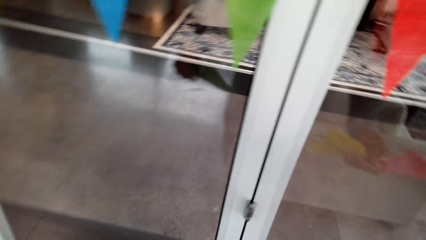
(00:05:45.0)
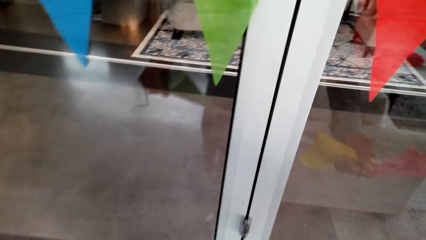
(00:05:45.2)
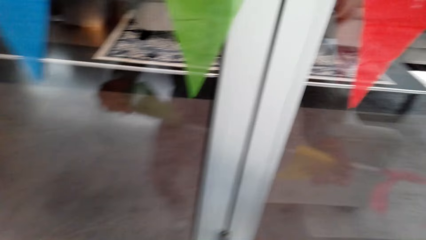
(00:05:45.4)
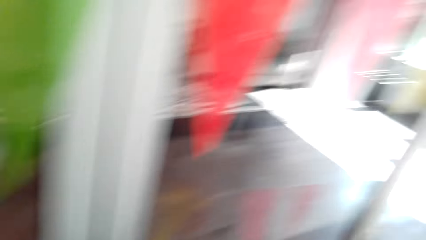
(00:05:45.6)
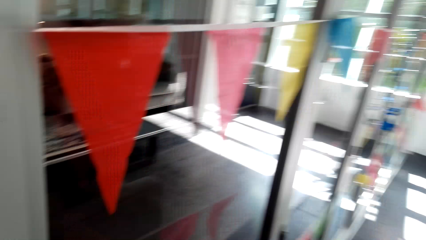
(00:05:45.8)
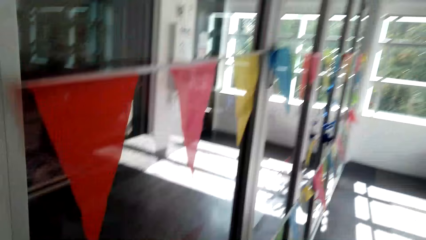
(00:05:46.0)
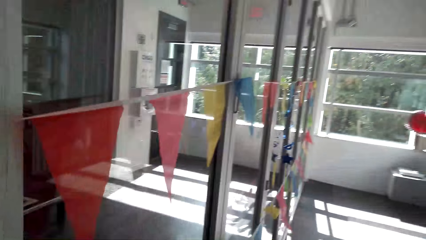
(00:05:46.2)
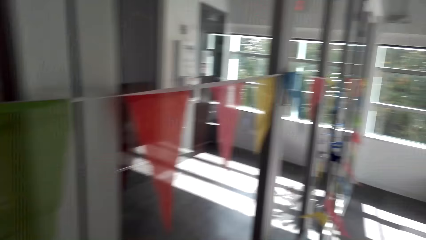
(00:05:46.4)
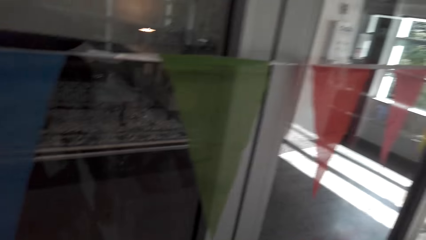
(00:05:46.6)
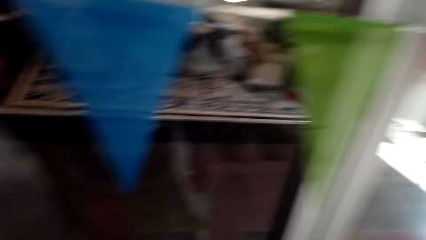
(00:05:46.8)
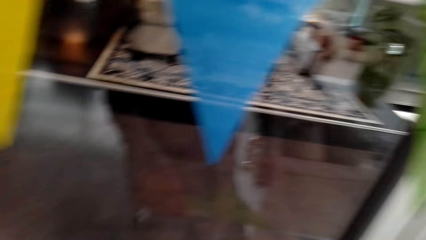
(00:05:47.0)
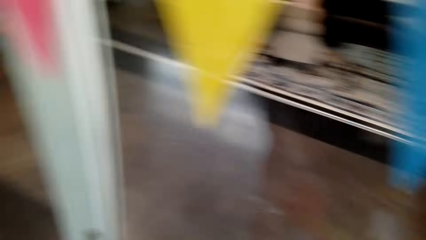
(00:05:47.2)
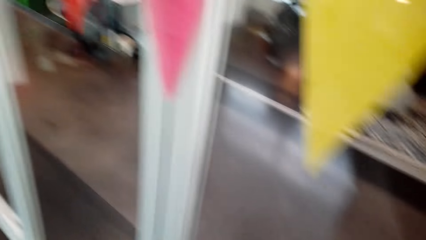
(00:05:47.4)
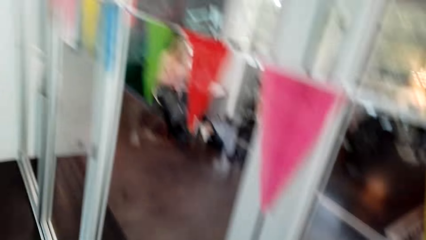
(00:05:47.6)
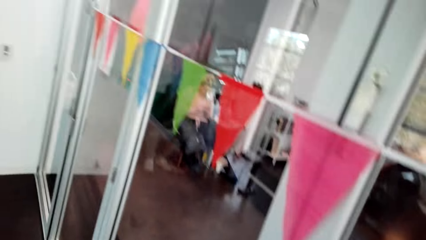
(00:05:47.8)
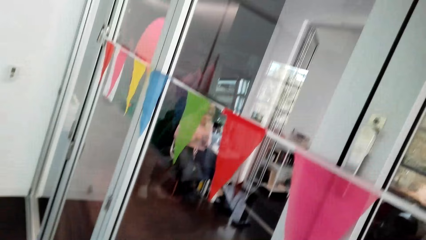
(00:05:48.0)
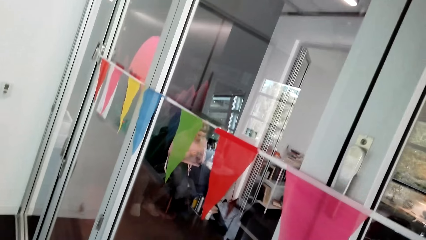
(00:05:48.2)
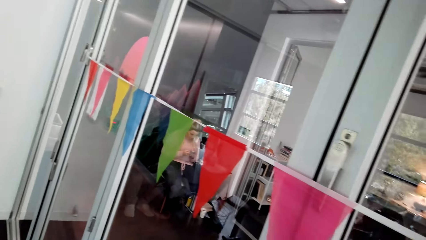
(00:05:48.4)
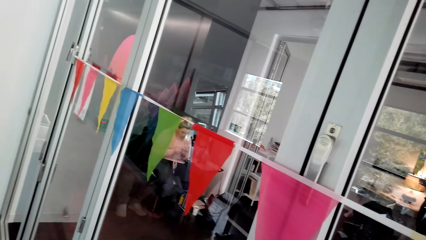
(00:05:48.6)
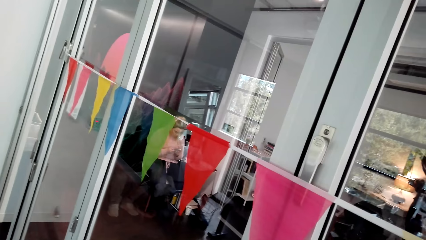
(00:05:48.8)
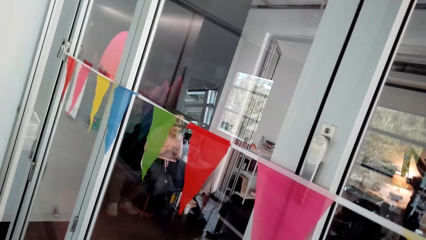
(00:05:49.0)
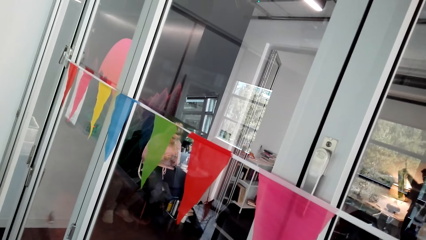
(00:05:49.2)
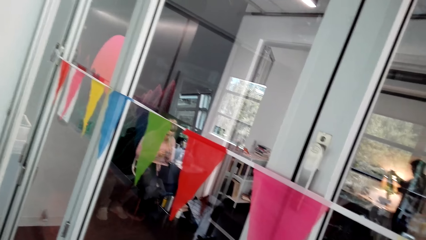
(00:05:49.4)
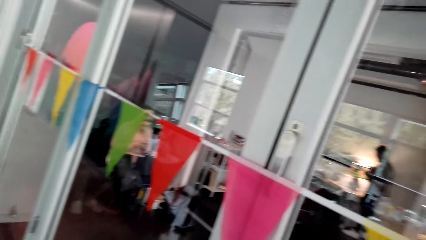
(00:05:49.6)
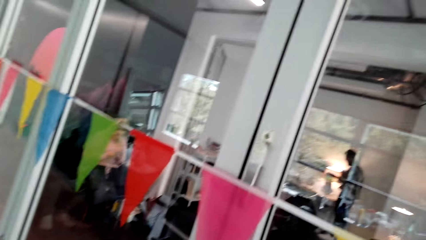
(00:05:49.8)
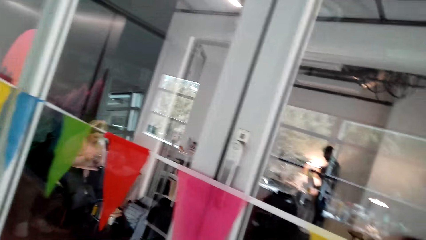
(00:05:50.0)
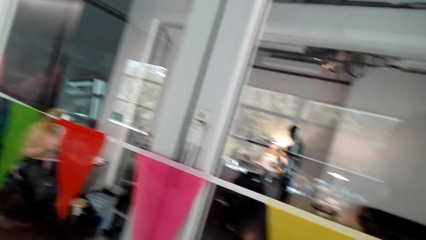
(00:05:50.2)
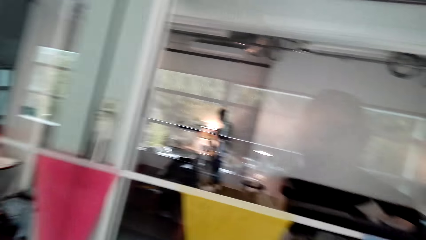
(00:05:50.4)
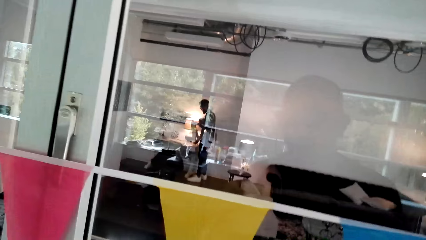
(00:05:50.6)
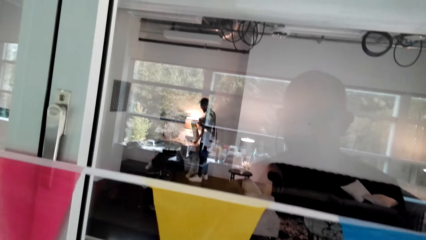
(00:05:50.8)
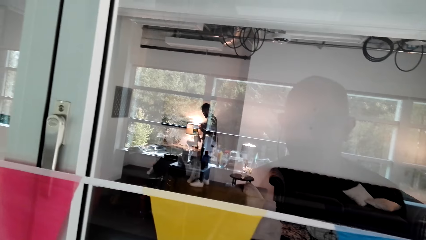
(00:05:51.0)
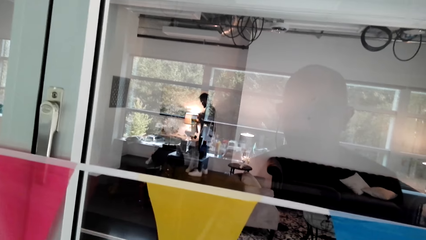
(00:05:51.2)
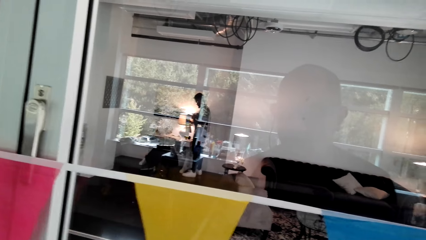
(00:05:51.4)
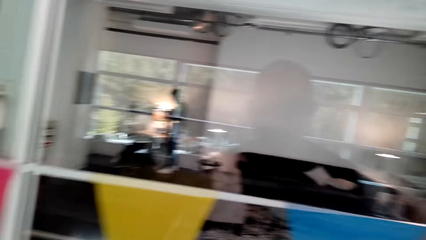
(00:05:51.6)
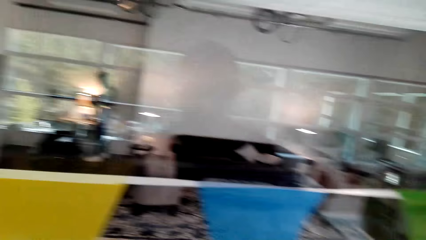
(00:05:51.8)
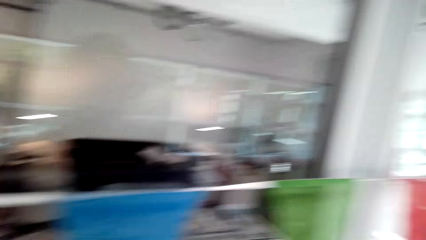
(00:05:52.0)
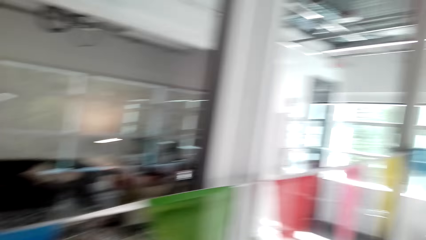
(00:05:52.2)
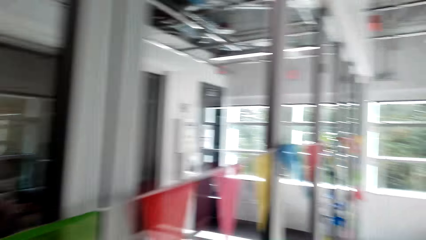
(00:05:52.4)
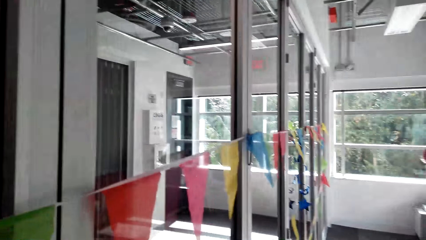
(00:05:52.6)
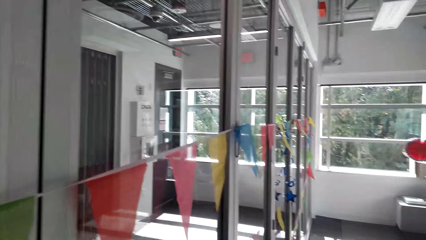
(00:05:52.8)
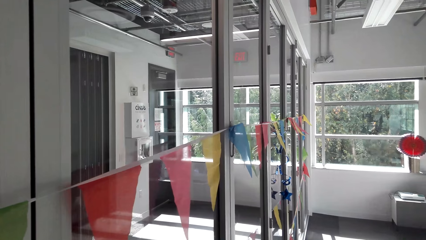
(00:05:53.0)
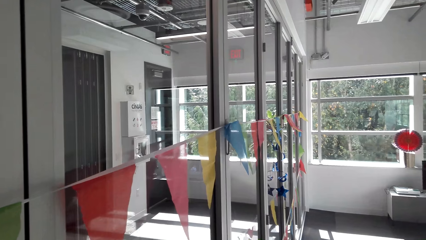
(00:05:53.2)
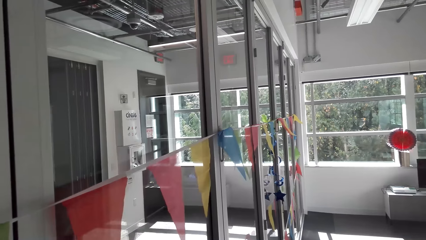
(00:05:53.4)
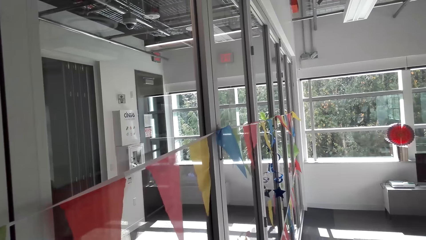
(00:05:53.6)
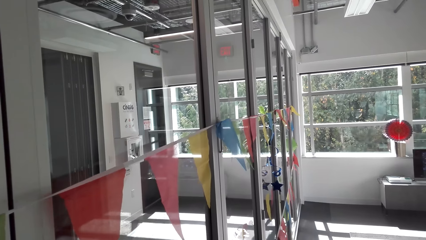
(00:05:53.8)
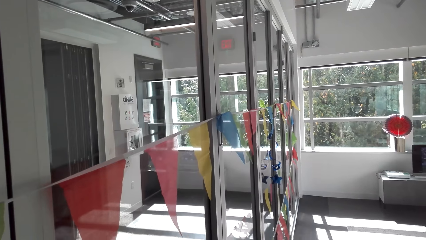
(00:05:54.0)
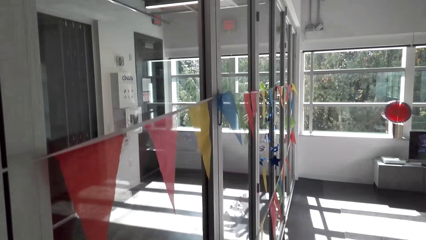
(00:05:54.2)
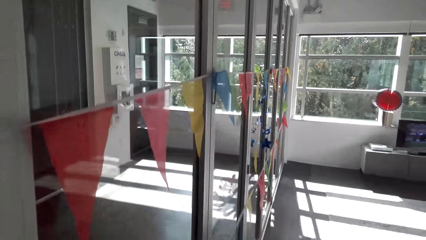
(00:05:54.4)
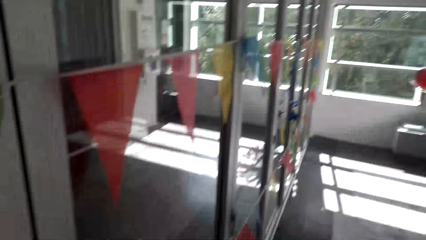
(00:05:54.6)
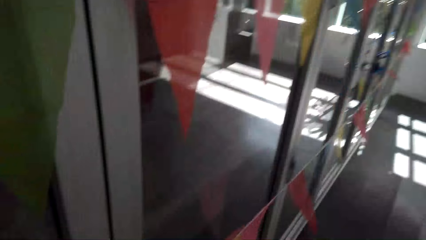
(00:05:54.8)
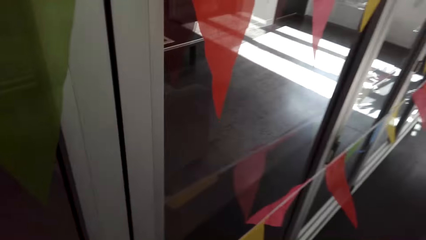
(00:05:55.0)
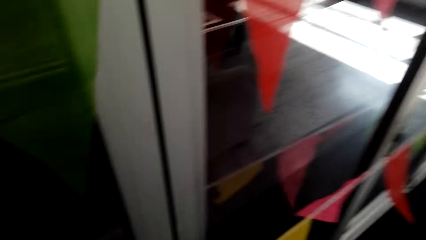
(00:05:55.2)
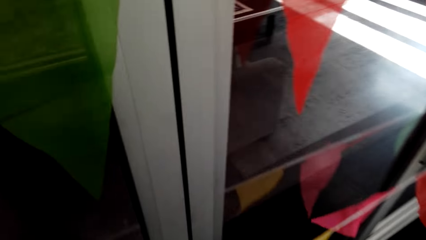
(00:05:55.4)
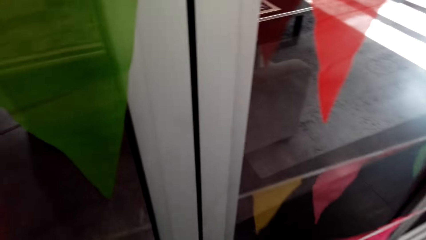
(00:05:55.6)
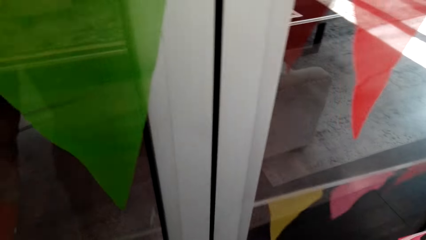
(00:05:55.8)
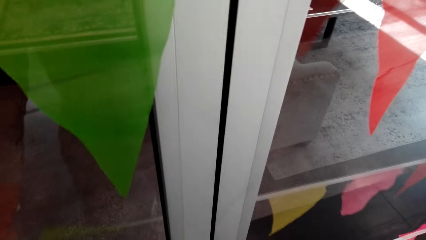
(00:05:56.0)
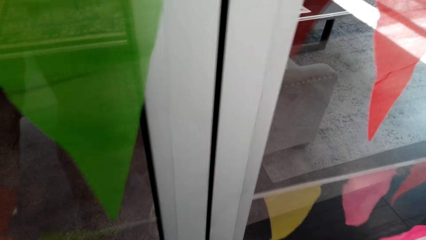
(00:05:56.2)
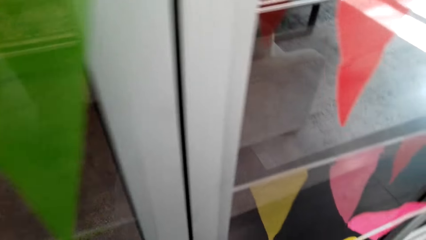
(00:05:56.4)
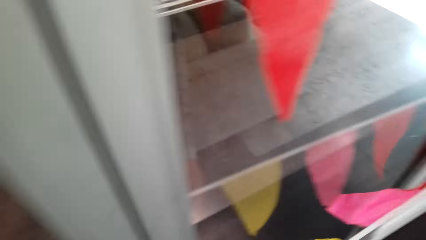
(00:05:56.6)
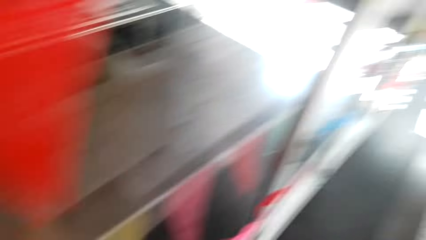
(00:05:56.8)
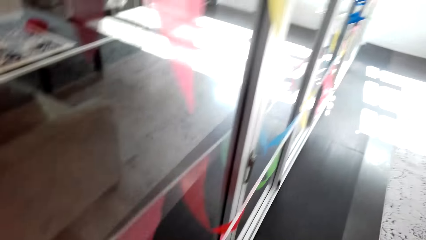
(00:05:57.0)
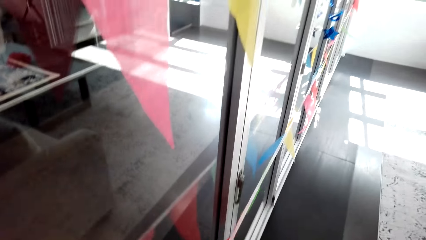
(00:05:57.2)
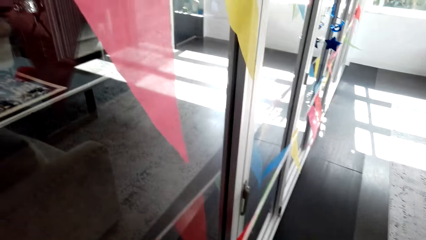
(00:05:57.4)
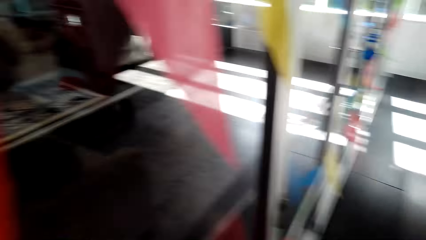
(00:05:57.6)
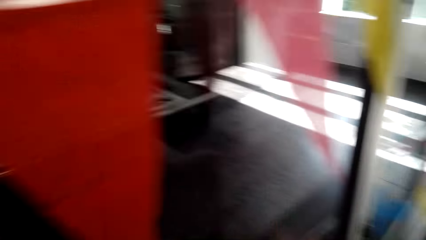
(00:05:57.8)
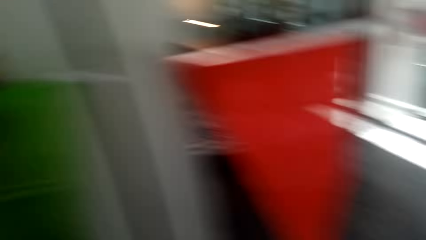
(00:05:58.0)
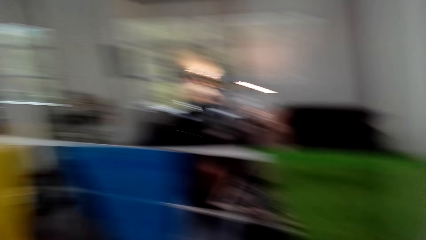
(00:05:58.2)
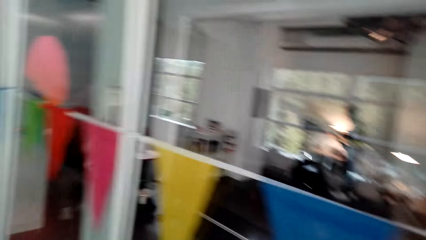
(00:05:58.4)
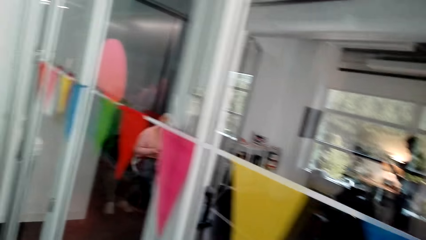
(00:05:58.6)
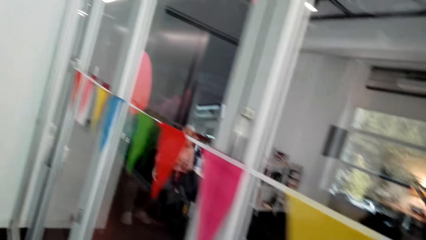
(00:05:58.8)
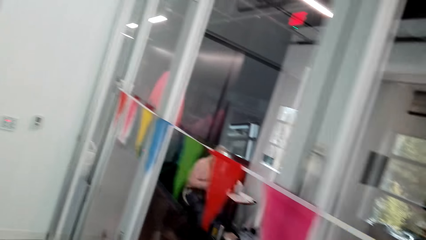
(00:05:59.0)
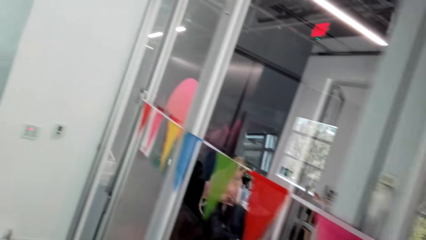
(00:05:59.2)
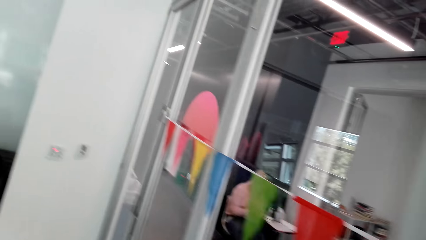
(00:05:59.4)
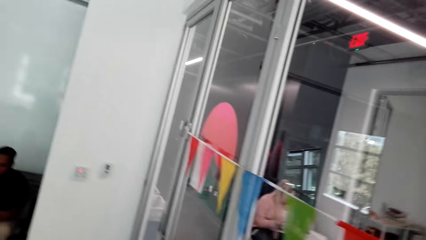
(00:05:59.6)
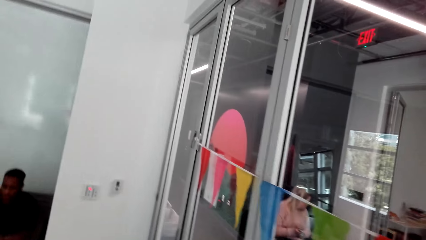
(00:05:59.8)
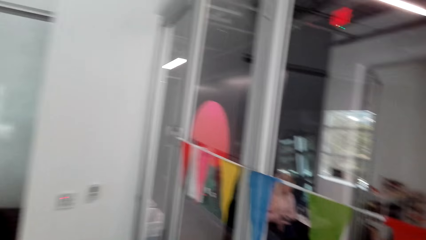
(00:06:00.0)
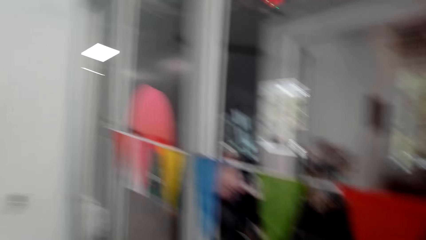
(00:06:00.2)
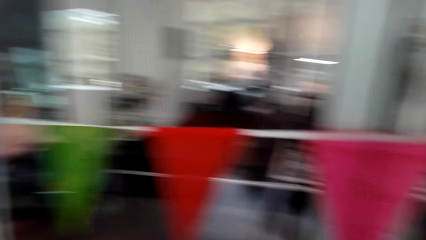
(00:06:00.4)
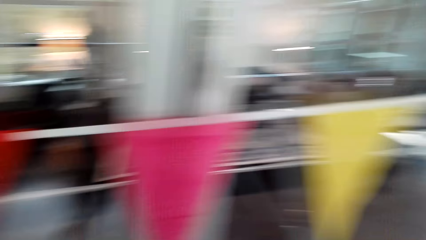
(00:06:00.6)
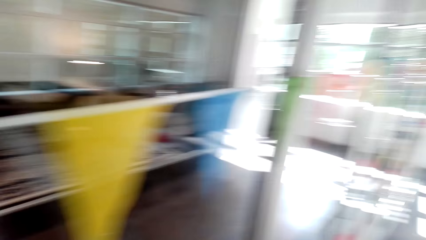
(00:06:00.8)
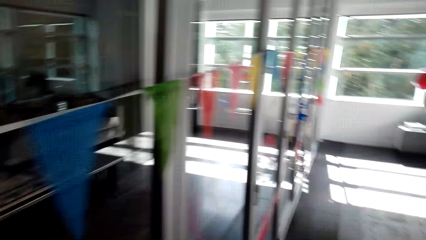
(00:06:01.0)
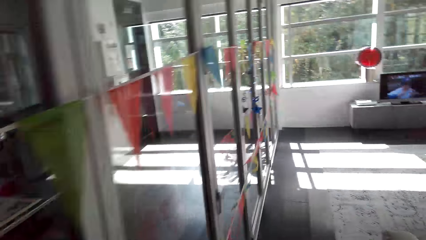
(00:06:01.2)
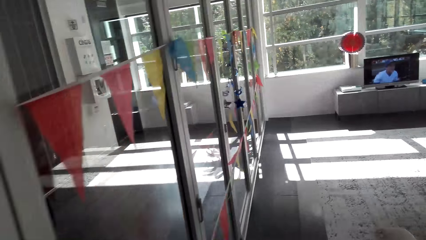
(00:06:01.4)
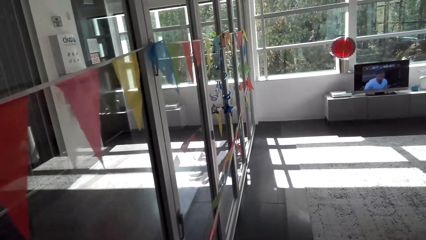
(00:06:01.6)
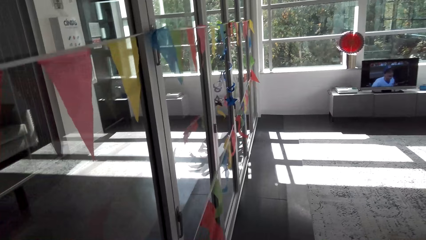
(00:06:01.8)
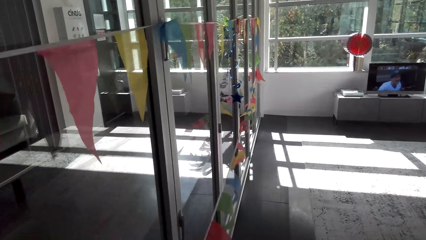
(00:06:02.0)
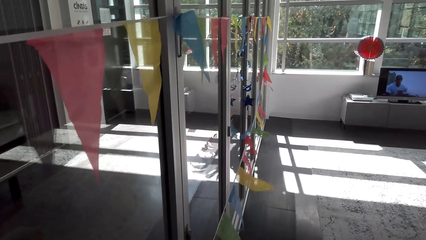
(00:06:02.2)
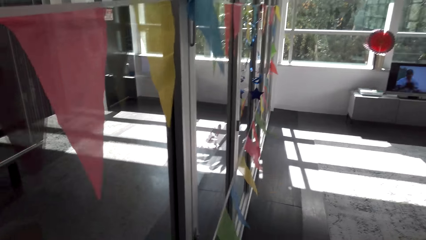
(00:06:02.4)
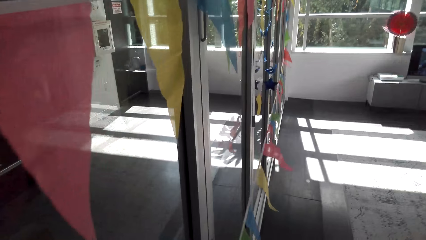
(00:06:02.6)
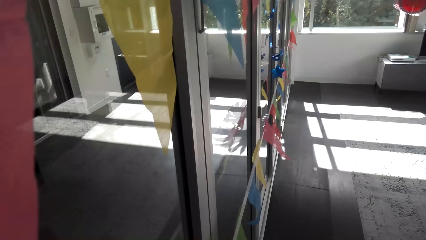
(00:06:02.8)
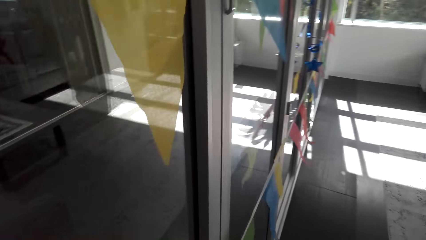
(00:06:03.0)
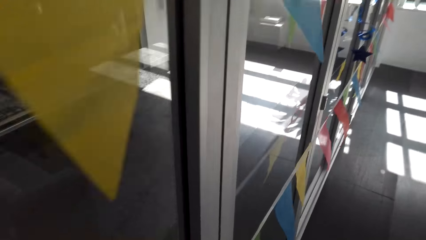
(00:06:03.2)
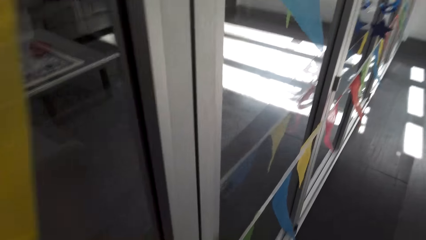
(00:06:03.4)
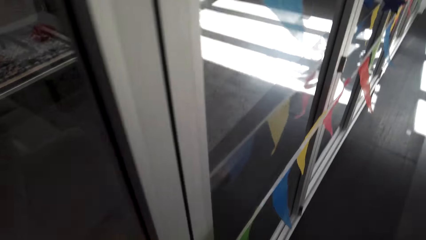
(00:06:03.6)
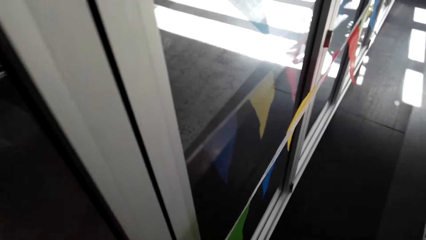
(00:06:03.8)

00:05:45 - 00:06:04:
The camera wearer looks at the decoration flags. They look around. They walk.
